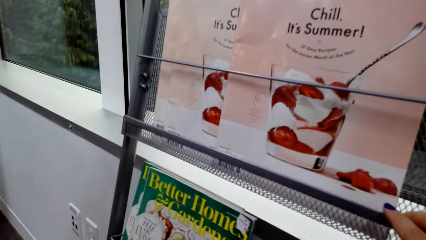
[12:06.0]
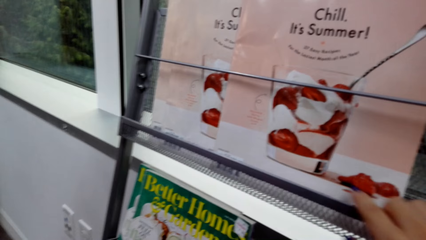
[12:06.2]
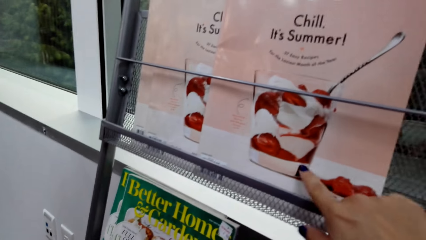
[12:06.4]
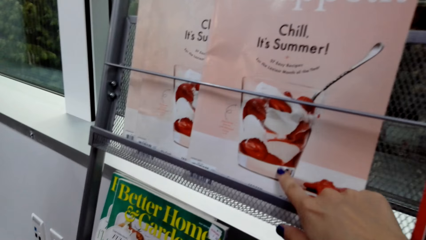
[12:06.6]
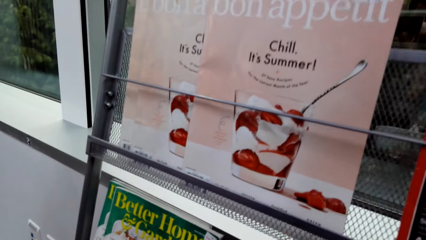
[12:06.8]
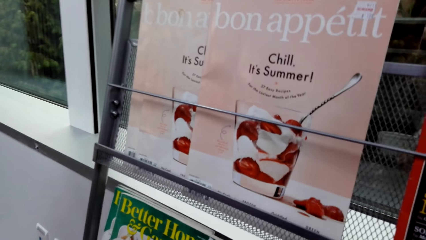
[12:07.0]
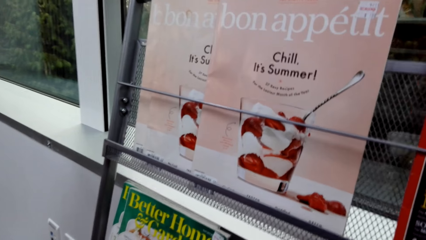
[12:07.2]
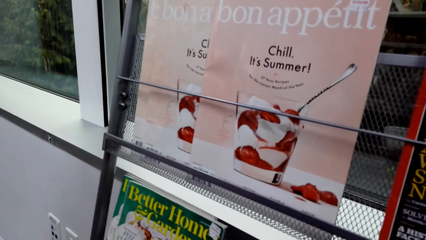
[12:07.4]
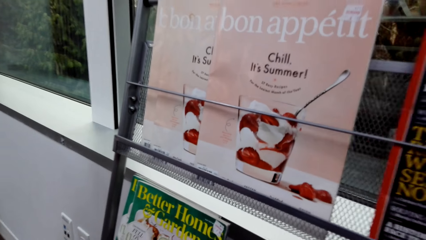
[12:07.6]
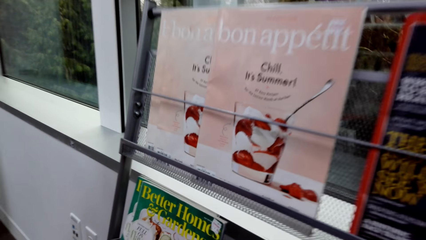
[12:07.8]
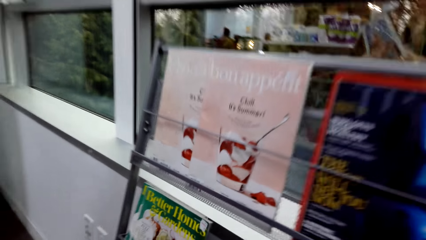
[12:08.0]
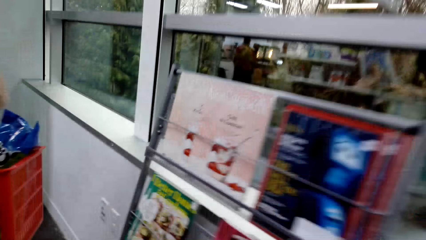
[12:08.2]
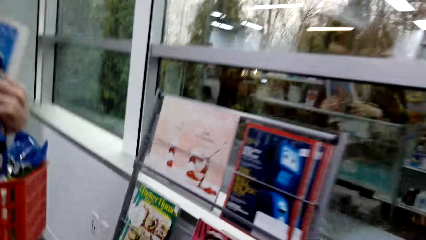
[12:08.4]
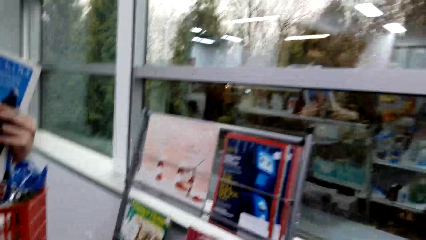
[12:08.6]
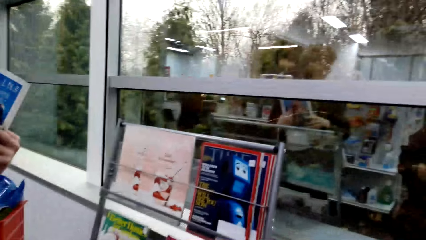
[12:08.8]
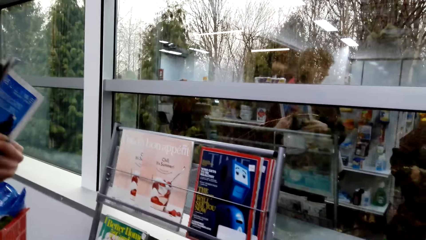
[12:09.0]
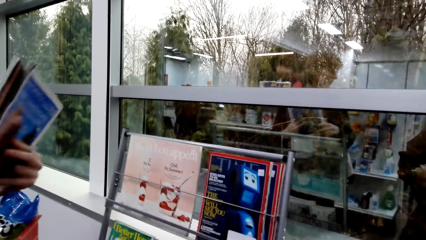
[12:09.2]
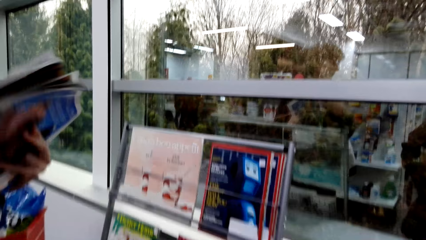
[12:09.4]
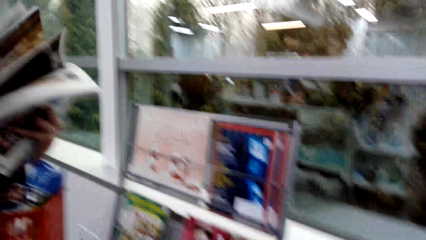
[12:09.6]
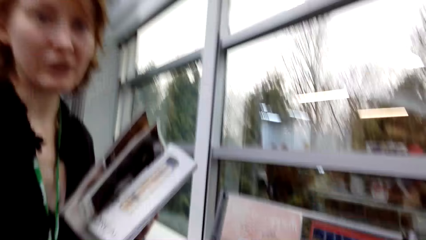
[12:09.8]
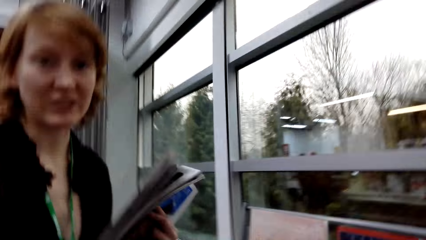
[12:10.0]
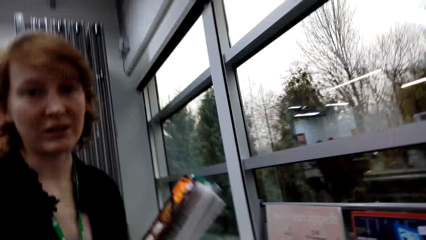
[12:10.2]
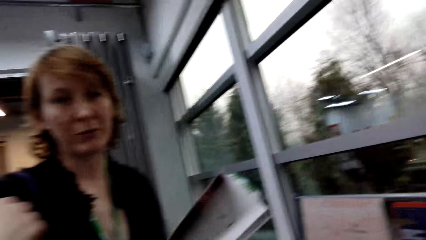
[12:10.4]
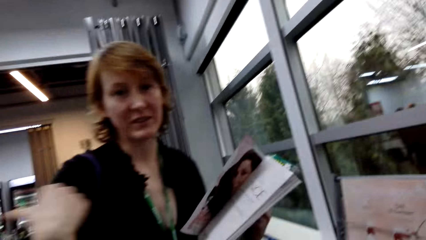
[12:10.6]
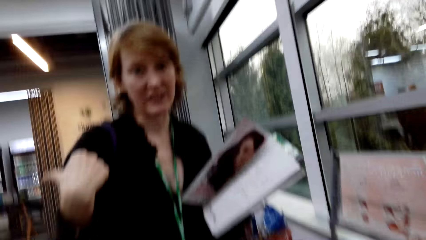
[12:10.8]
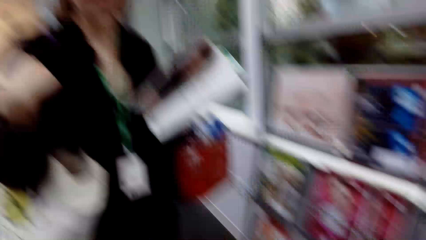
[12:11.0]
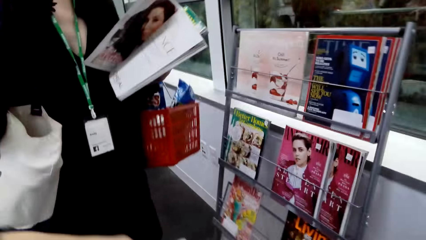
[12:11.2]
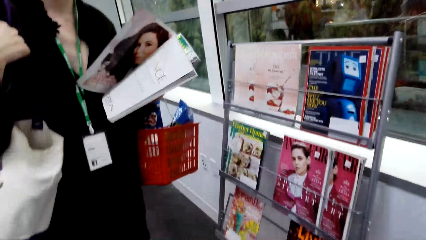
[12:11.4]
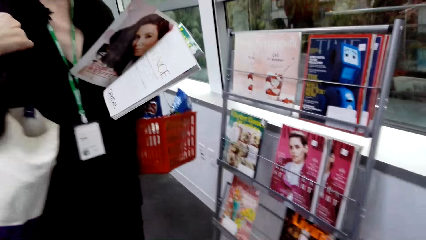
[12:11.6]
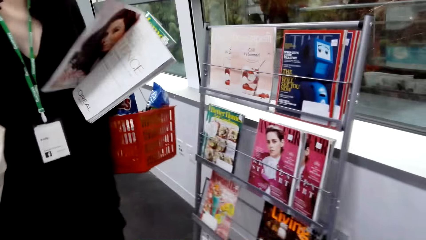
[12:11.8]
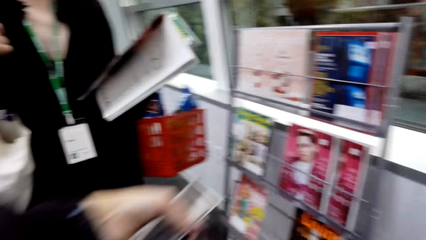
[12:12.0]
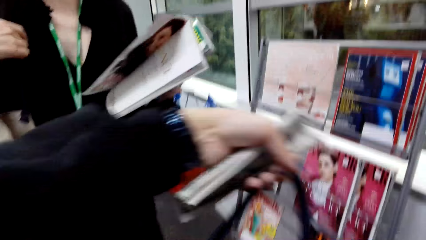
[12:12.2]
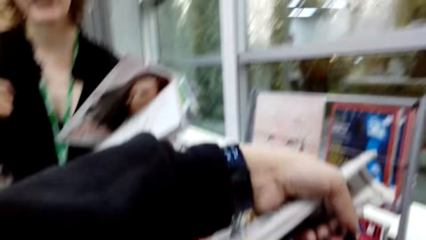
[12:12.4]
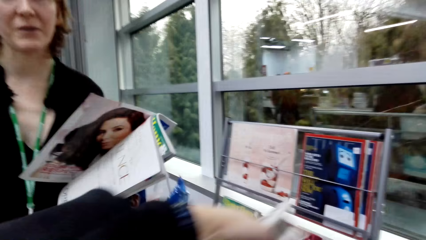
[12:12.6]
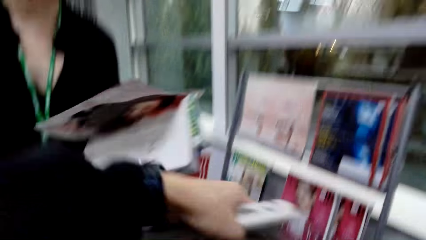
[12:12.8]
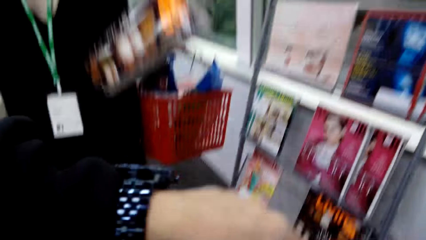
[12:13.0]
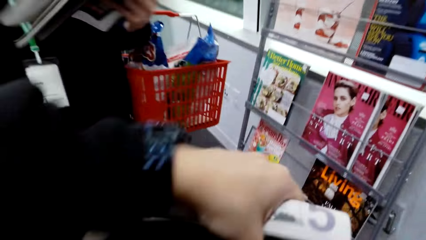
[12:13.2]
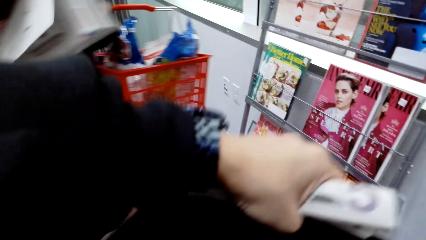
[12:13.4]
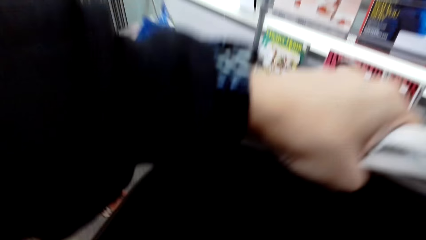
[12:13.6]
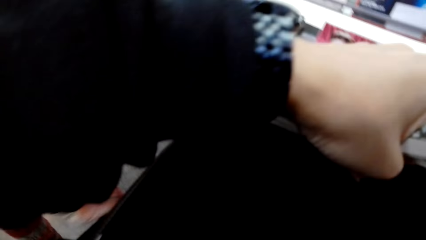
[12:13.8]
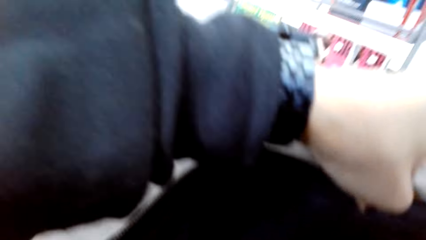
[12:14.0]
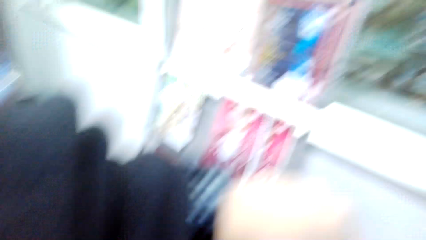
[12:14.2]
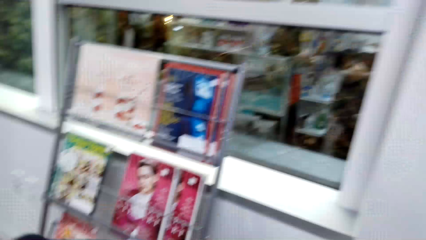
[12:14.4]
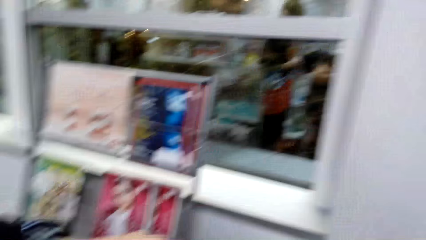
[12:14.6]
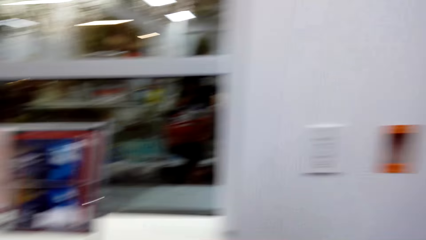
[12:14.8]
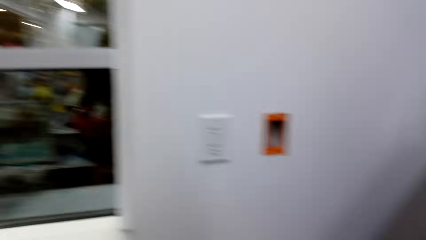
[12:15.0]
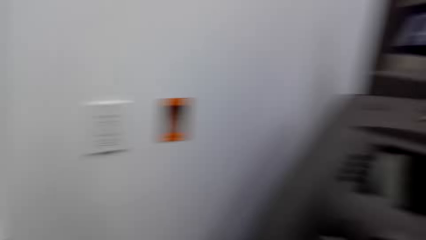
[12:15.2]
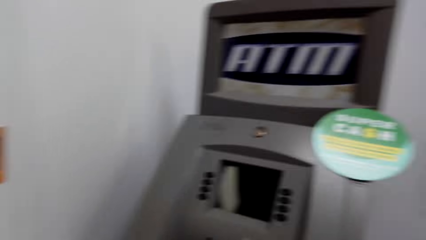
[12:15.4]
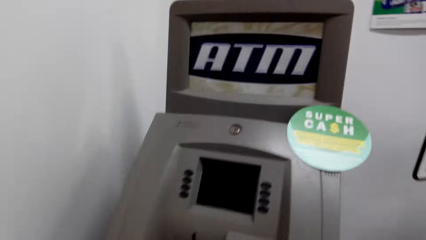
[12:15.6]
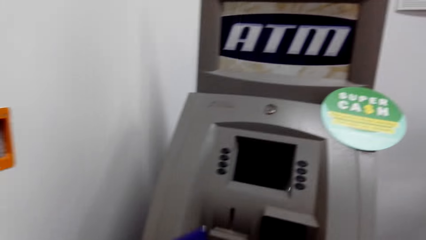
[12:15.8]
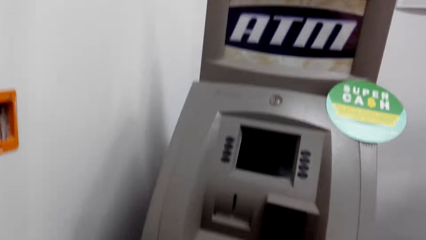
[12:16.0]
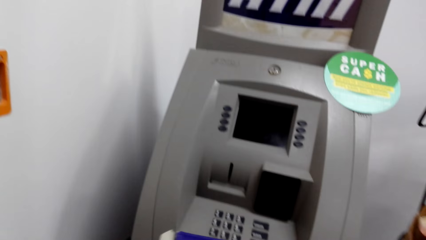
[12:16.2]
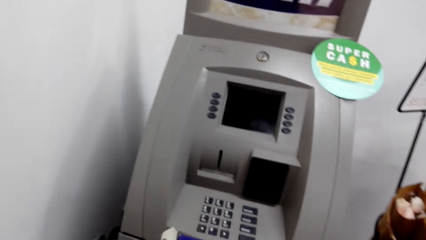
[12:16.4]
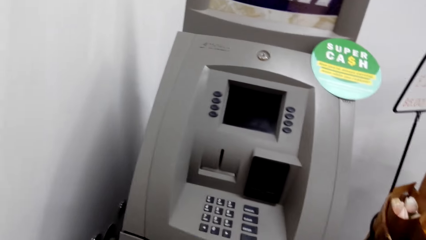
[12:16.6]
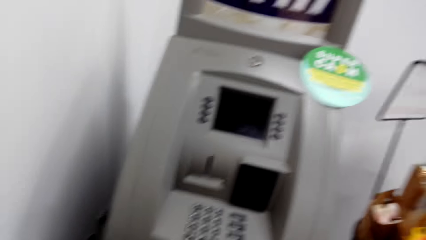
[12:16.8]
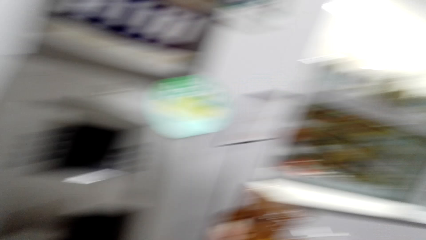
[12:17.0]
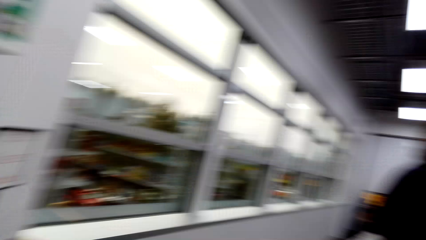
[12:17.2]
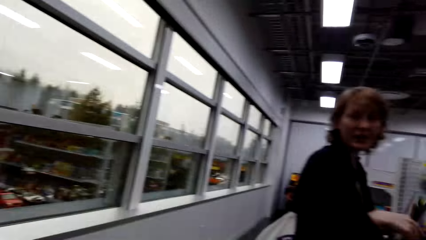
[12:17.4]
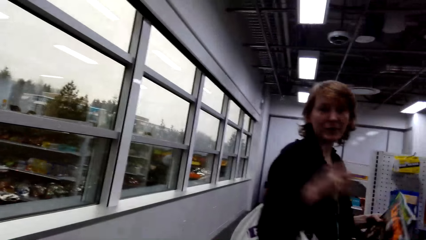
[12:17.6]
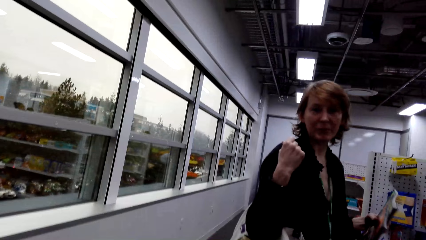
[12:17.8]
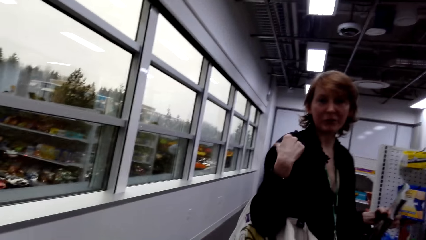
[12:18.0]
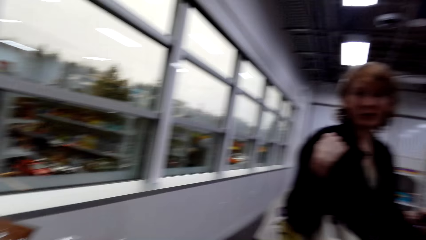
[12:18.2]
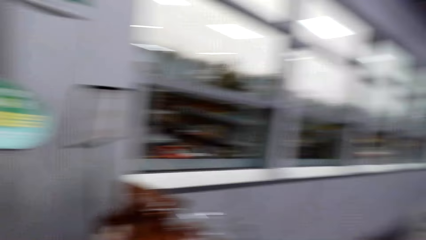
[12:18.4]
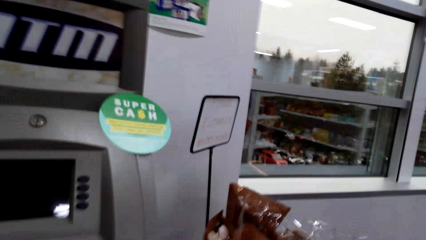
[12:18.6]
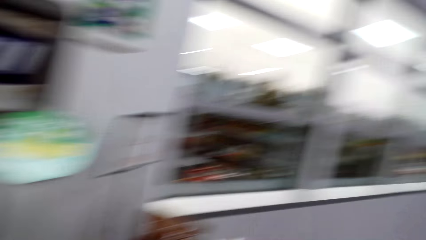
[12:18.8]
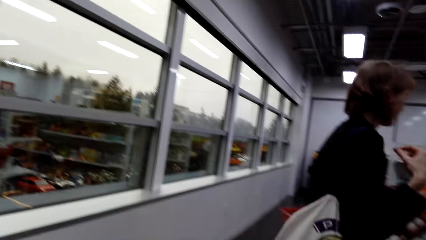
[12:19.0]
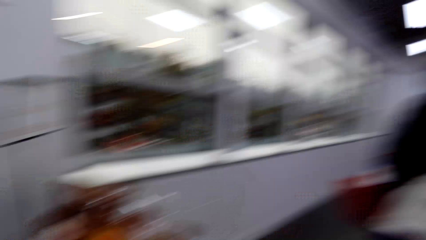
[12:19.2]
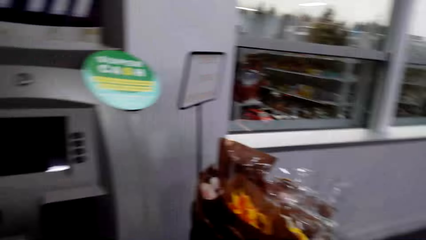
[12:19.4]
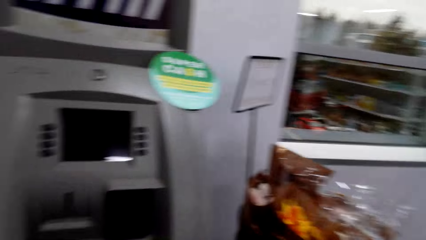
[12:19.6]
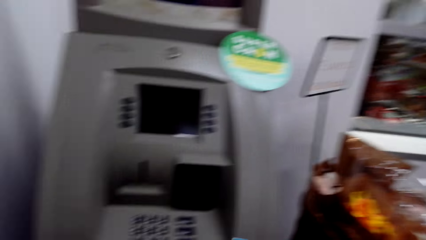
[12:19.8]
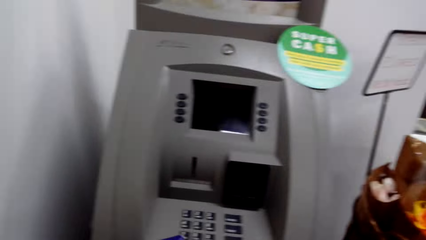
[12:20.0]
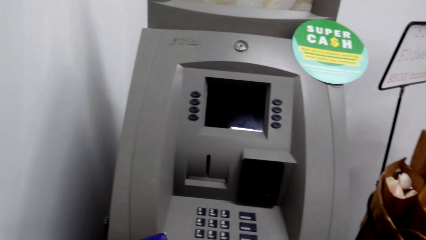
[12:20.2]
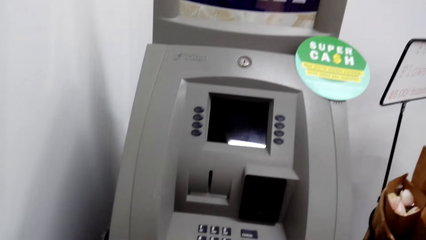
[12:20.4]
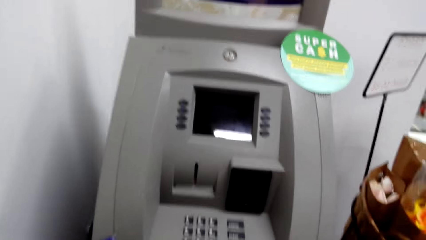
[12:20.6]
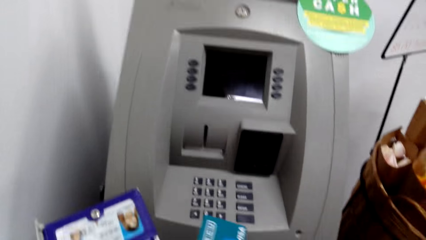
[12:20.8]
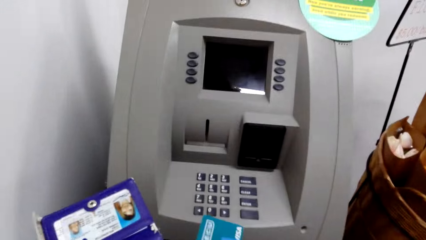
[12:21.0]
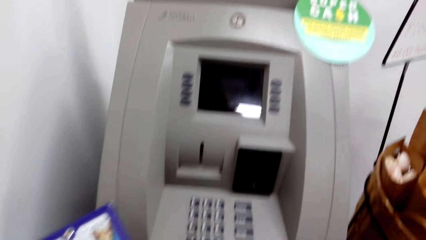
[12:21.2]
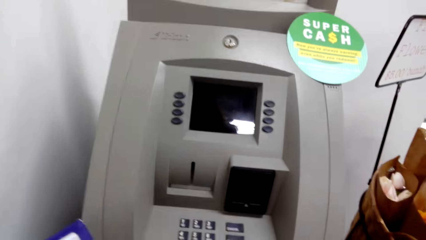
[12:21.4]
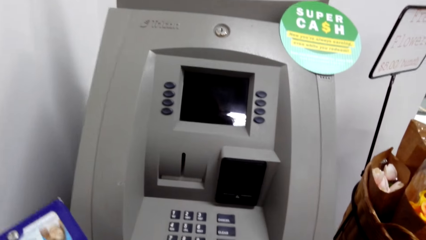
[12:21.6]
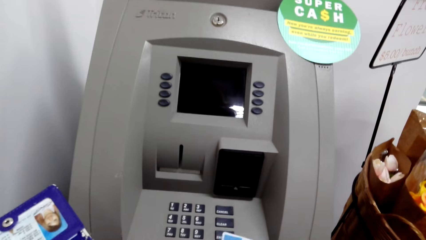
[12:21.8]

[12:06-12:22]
The camera wearer reads a magazine. A person talks to the camera wearer. The camera wearer does something. They look at the person.
